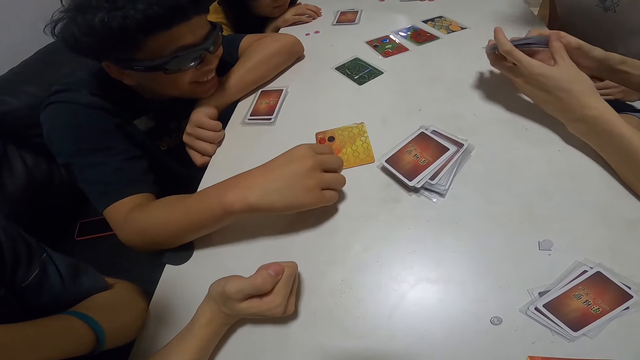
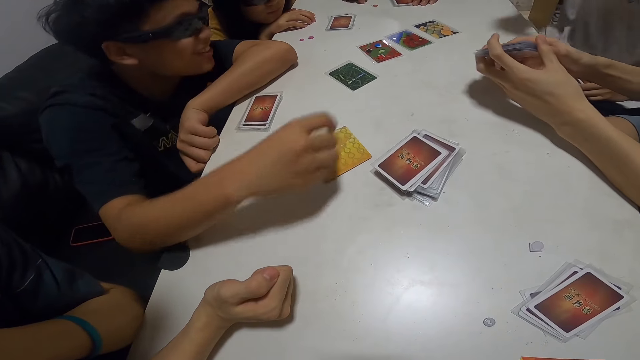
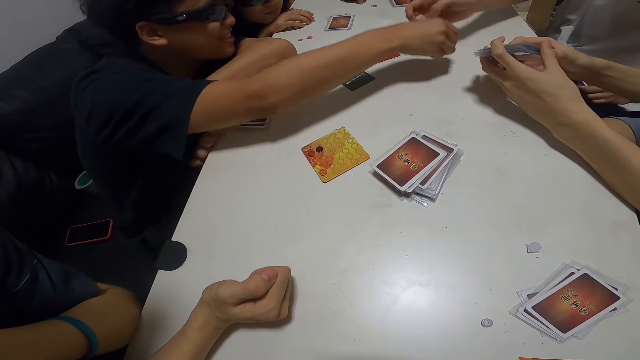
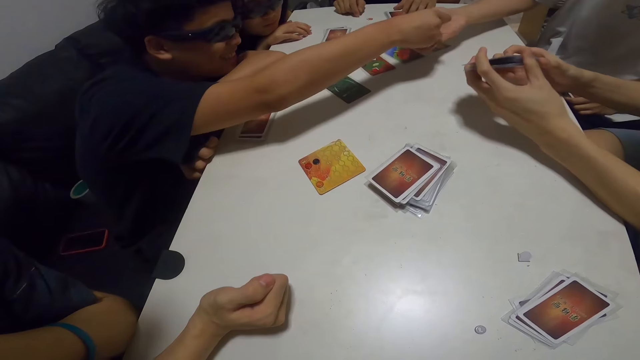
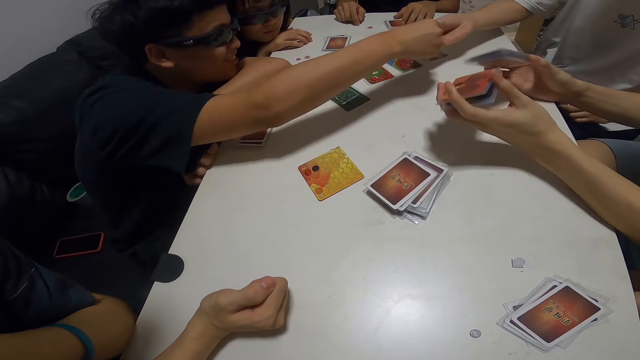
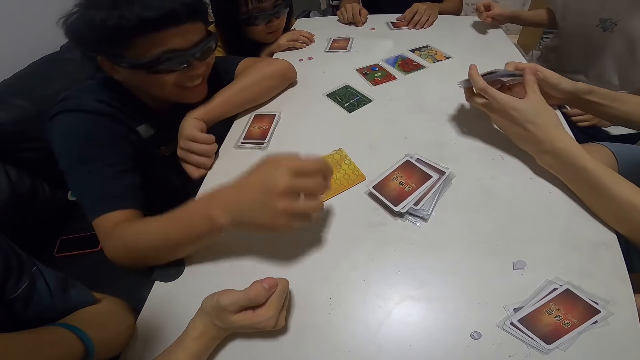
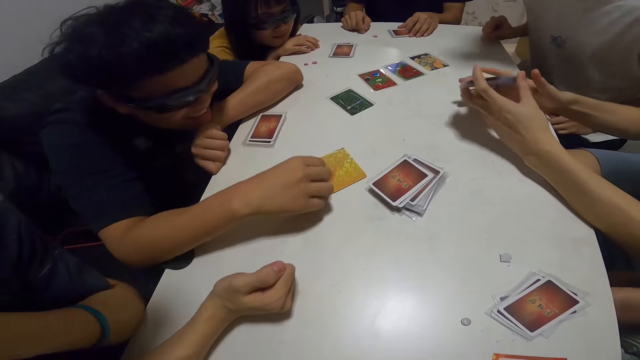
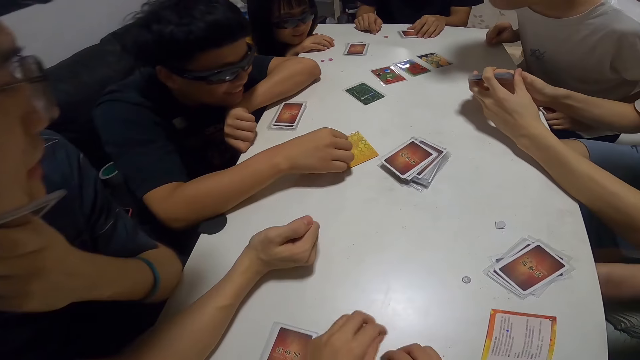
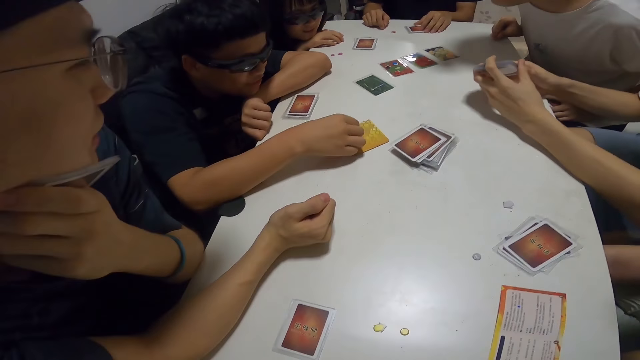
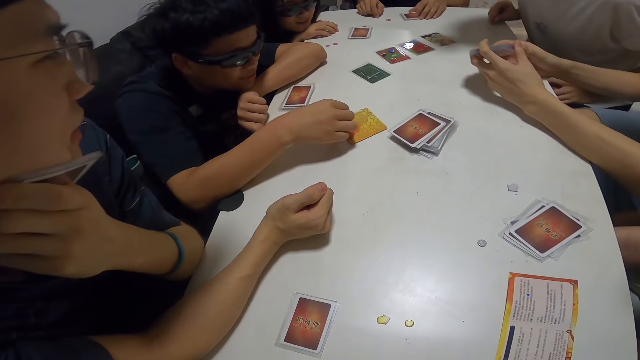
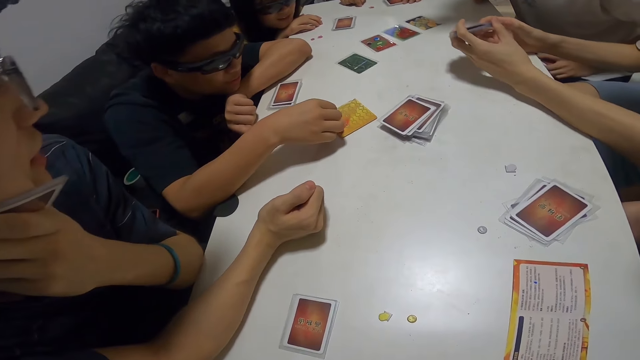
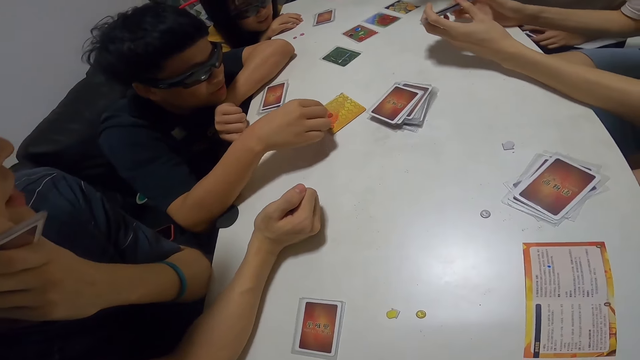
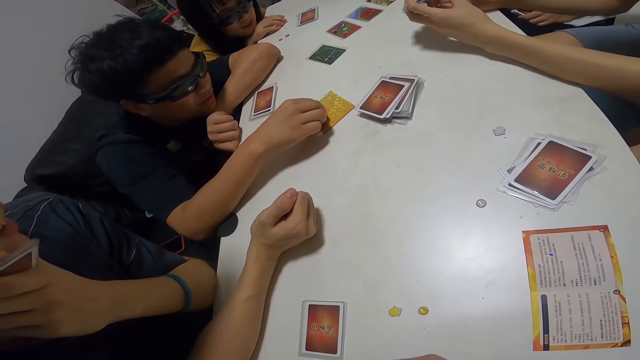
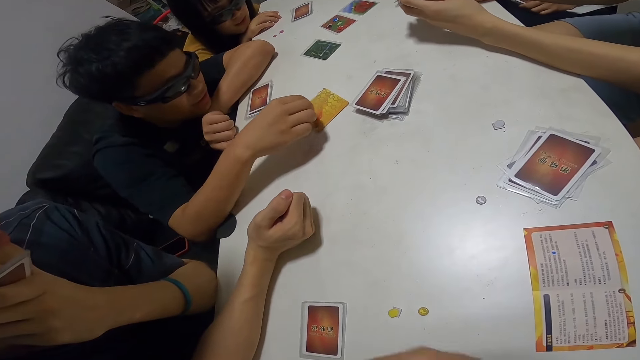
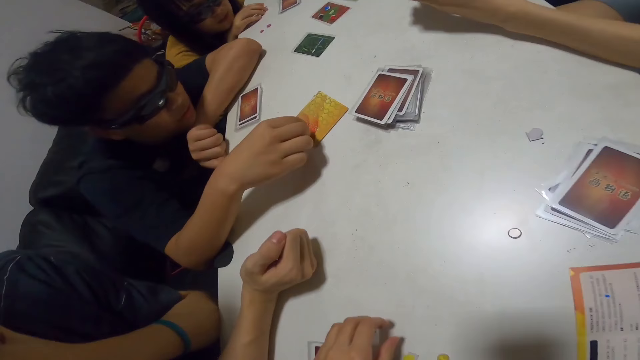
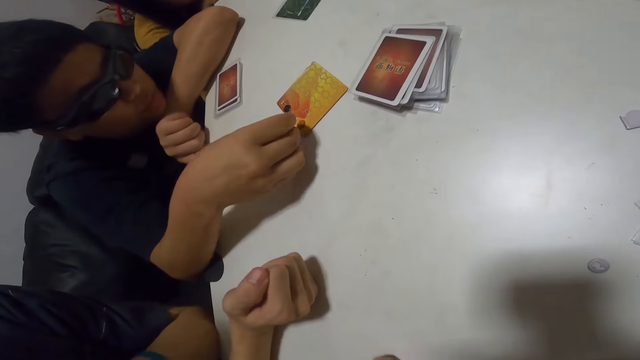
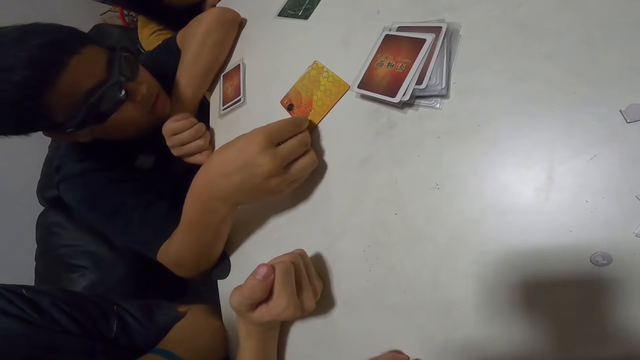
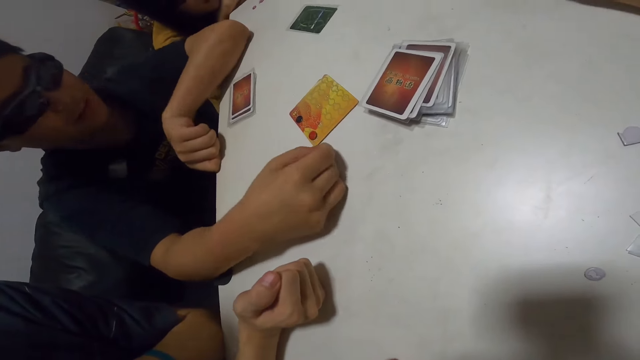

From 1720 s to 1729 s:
A man gives the blue paper to another man. The other man places the blue paper on the table. The first man counts papers on the card. The camera wearer touches the yellow papers on the table.

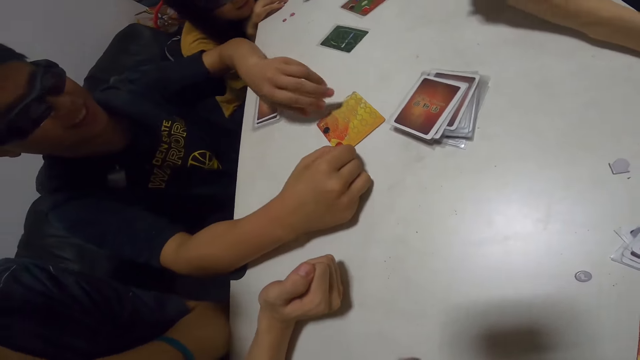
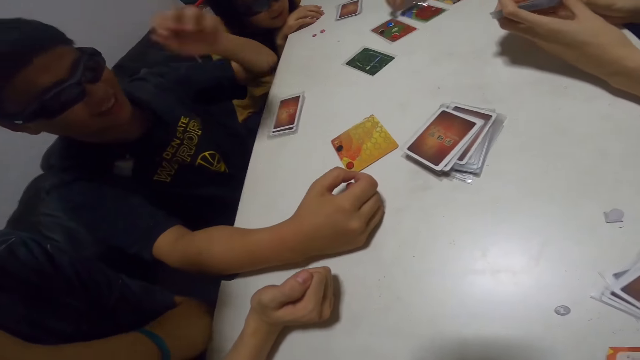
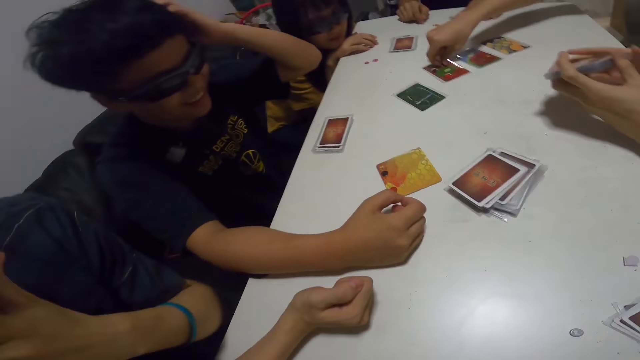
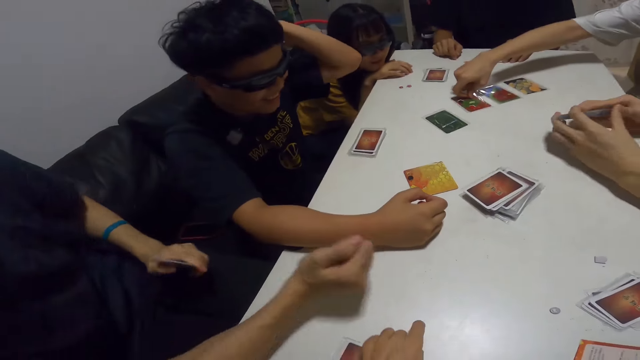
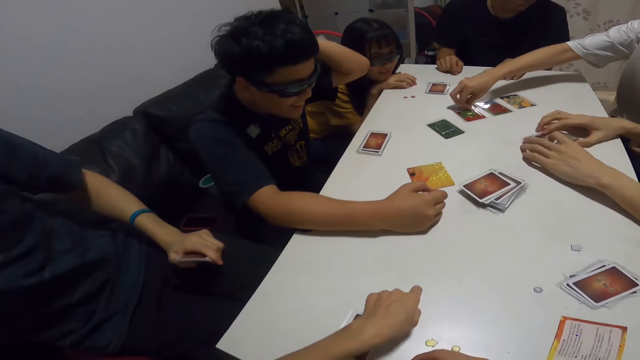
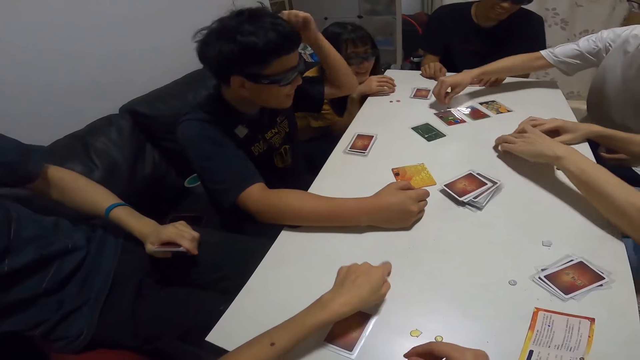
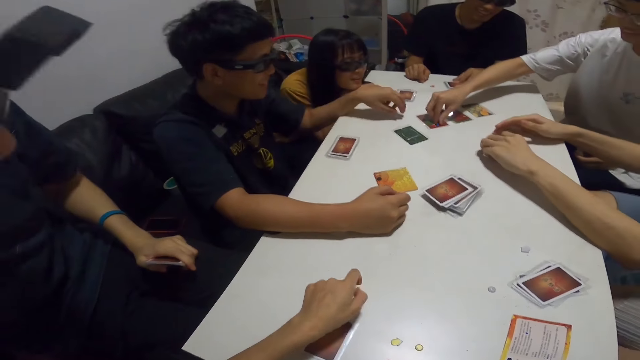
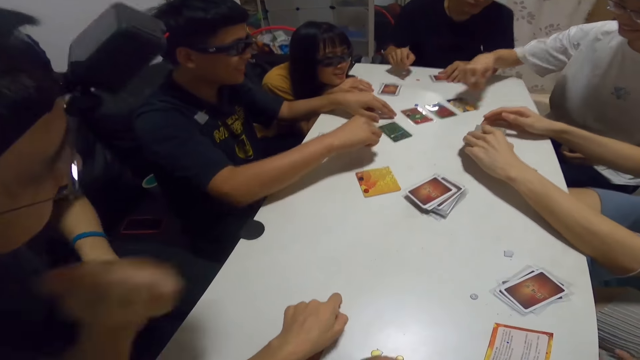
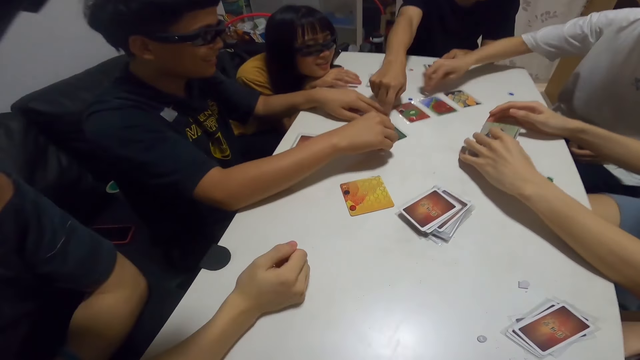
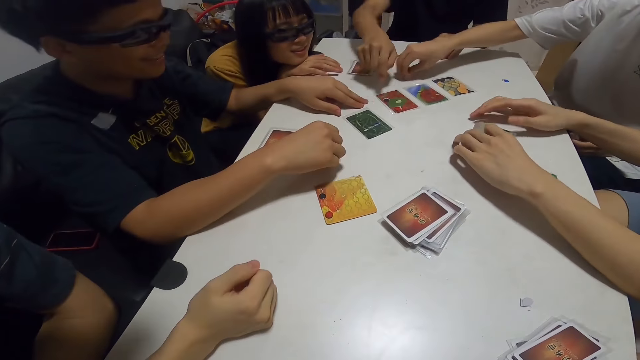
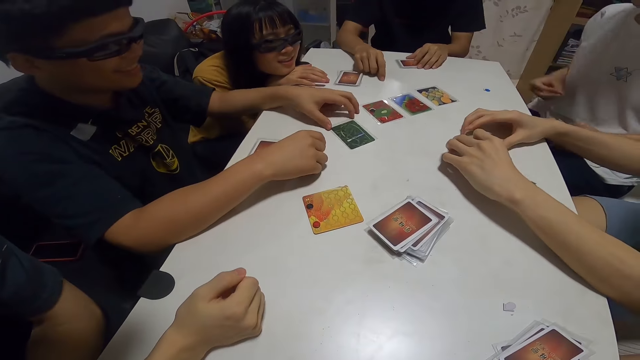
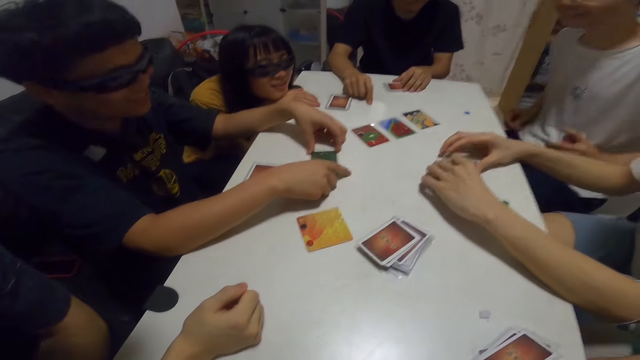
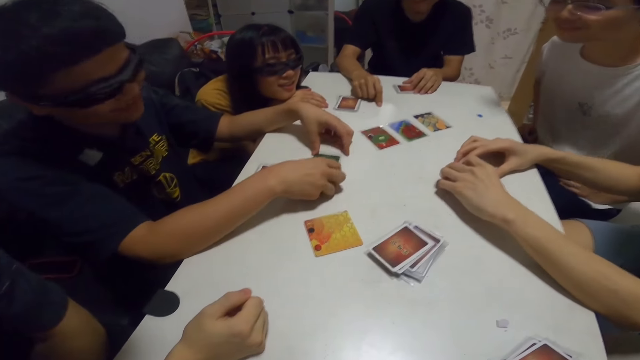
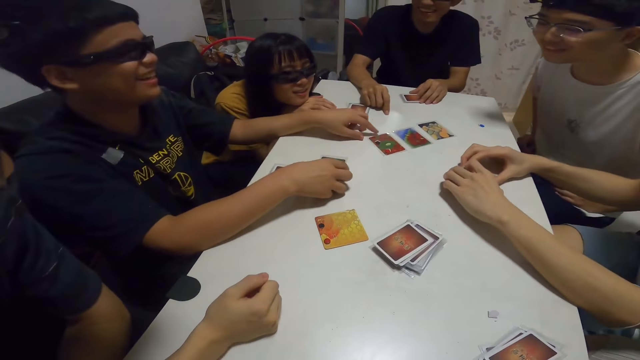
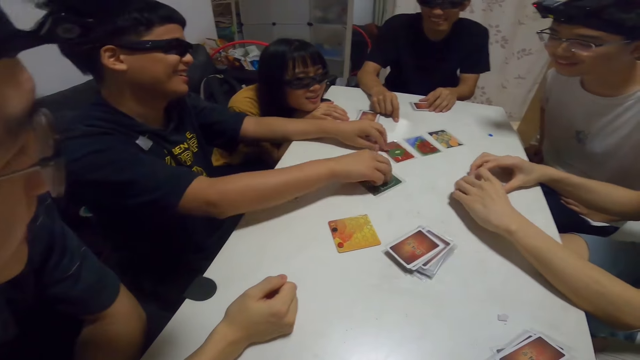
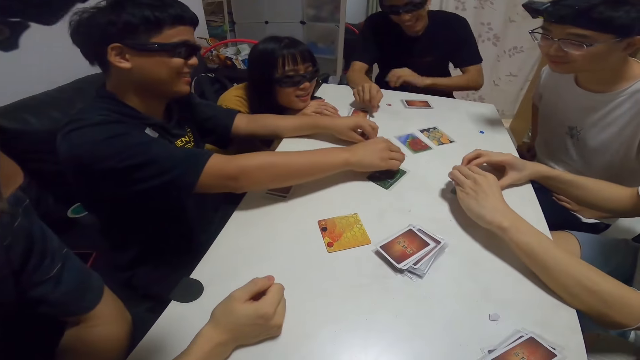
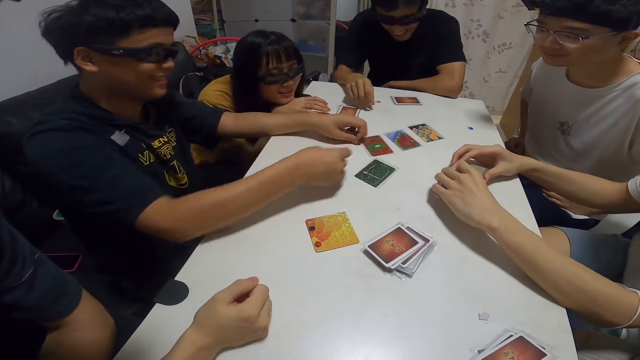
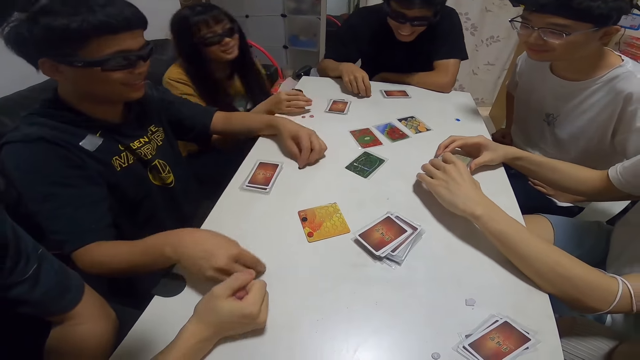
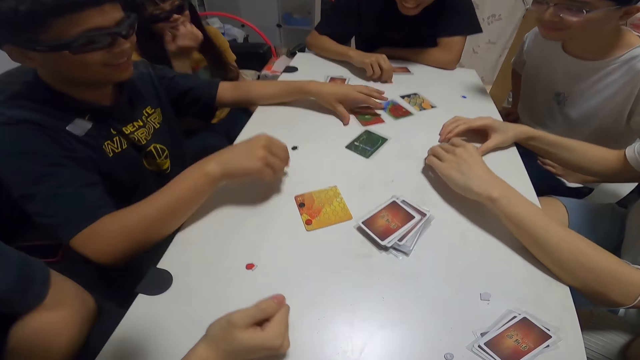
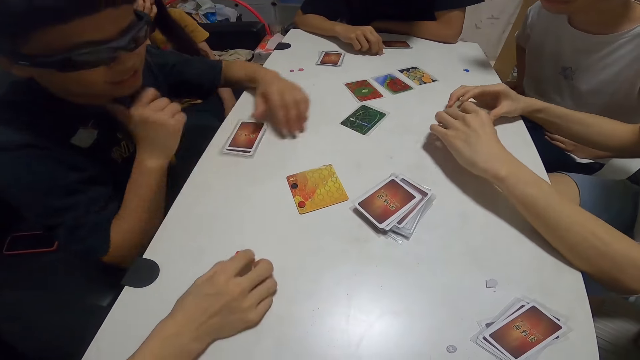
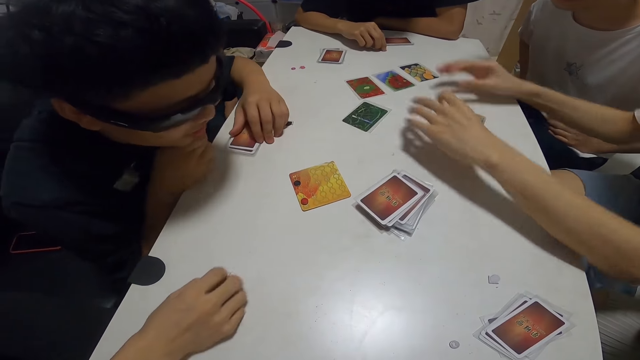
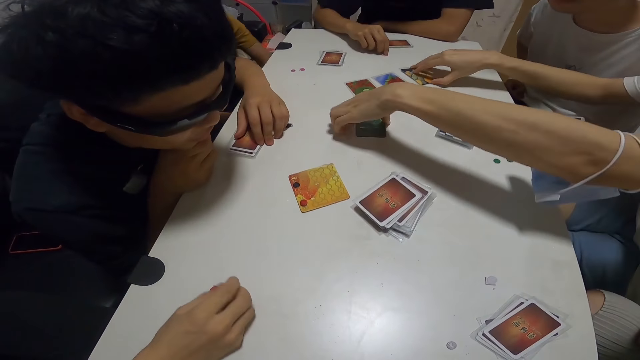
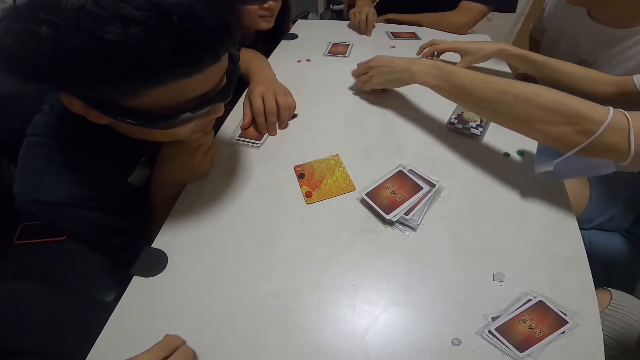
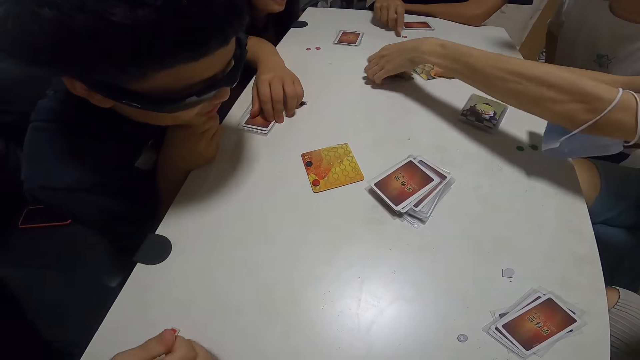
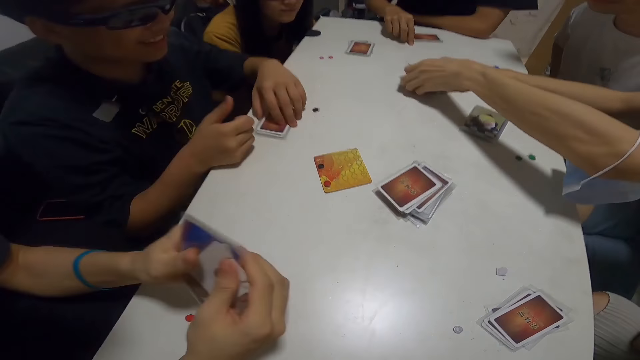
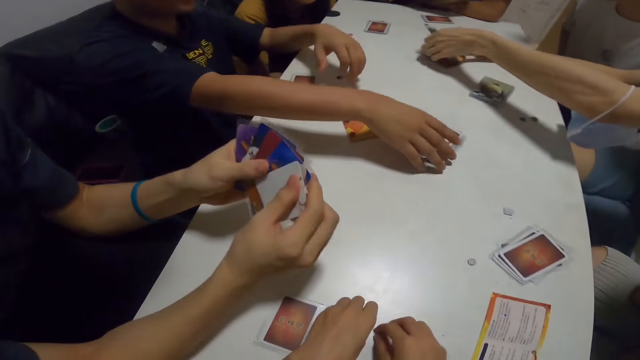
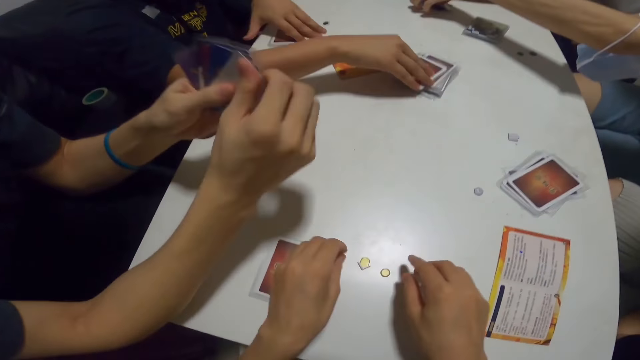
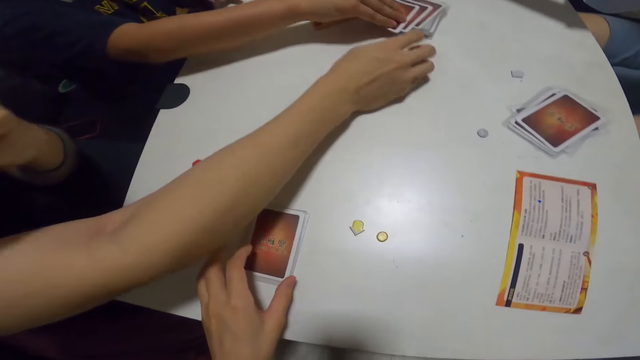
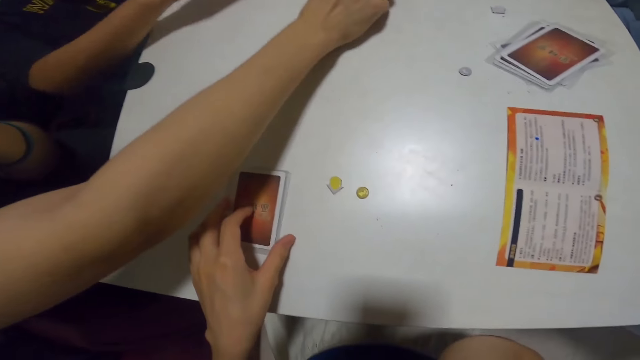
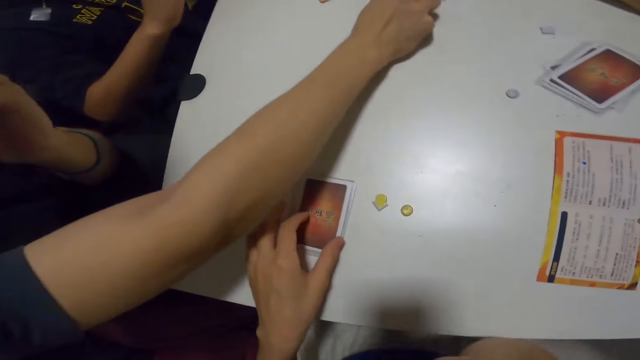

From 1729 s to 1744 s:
A man scratches his hair. The camera wearer hits her fingers on the table. Another man picks the blue paper from the table. Another man points towards the card. Another man places the cards on the table. The first man moves the card on the table. He picks a black paper from the card and picks a red paper from the card. He places the red paper in front of another man, and places the black paper in his front. The other man picks a red paper from the table. The first man holds his papers on the table. The man who placed the cards packs cards from the table. A man reshuffles the cards. The man with the red paper checks through his cards. The camera wearer moves her cards on the table. She adjusts her glasses. The first man picks a card from the pile of cards on the table. The man with the red paper picks a card from the pile of cards on the table.
